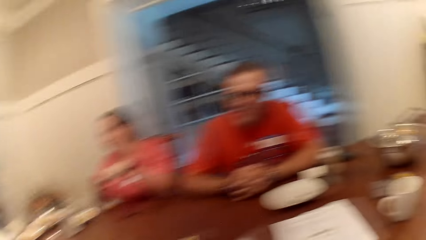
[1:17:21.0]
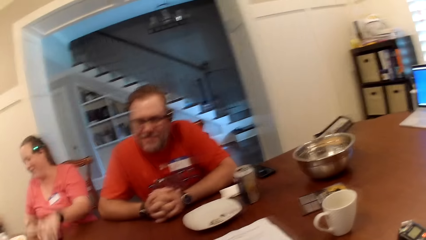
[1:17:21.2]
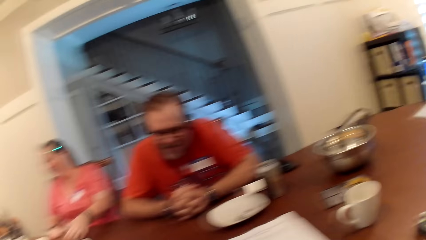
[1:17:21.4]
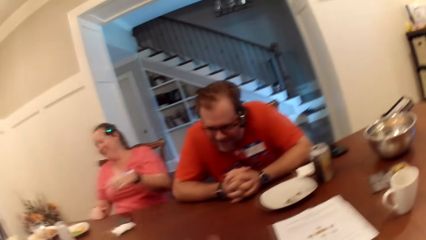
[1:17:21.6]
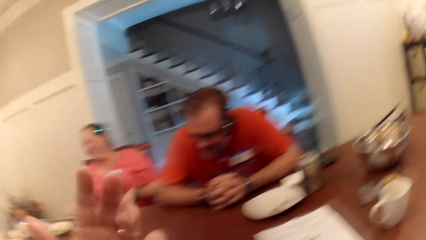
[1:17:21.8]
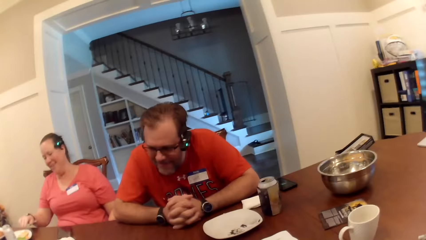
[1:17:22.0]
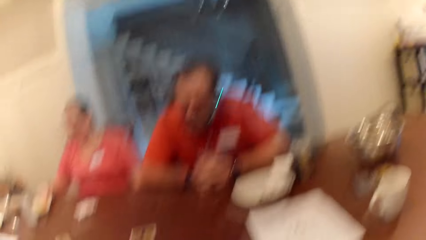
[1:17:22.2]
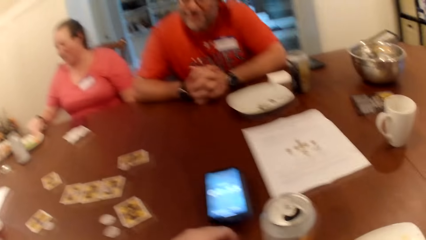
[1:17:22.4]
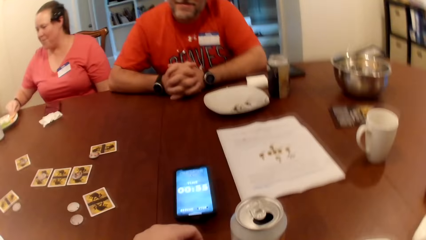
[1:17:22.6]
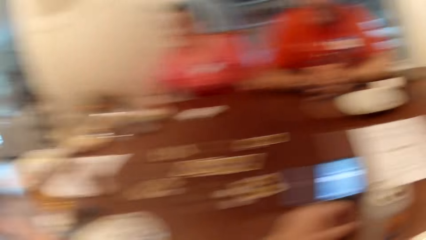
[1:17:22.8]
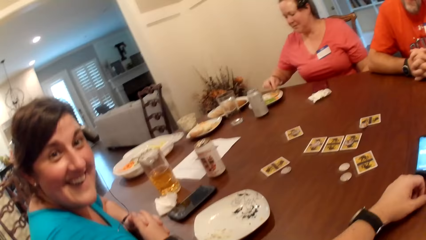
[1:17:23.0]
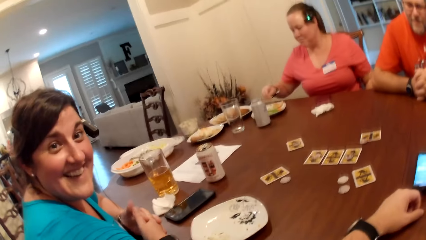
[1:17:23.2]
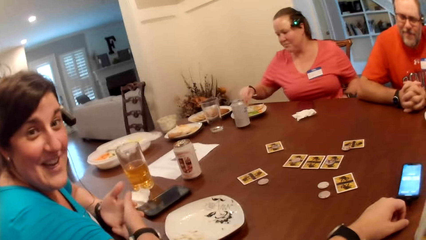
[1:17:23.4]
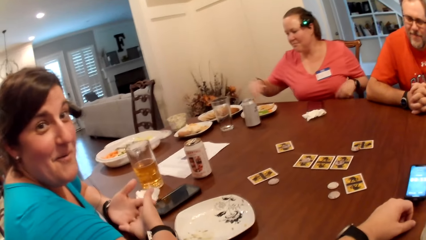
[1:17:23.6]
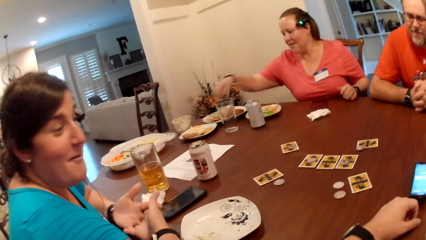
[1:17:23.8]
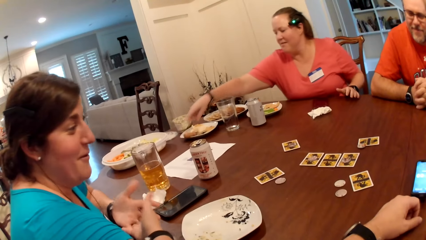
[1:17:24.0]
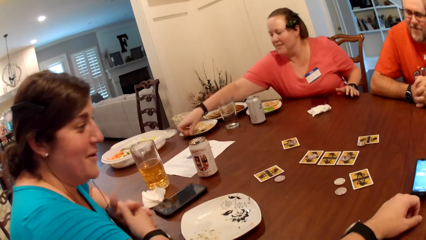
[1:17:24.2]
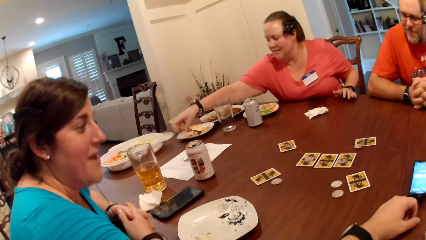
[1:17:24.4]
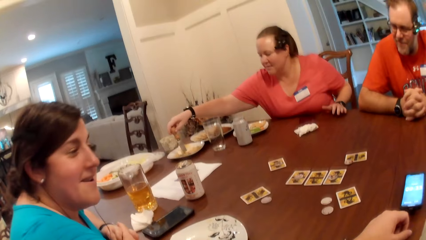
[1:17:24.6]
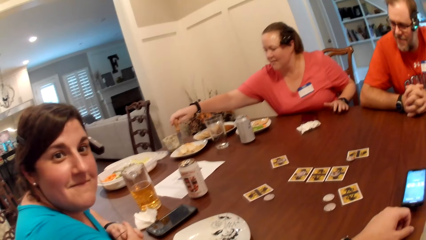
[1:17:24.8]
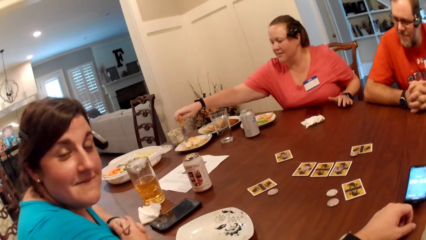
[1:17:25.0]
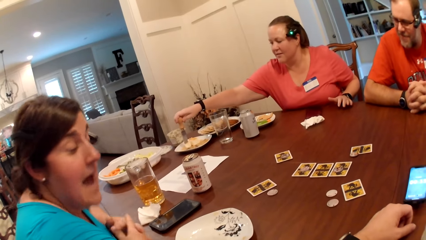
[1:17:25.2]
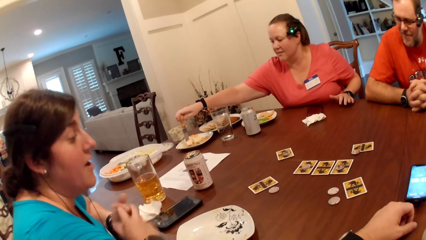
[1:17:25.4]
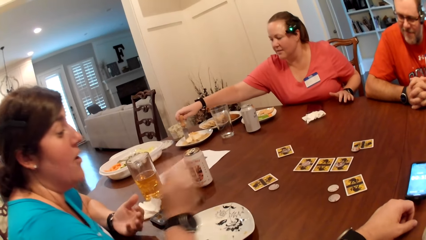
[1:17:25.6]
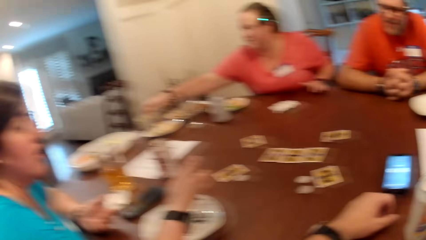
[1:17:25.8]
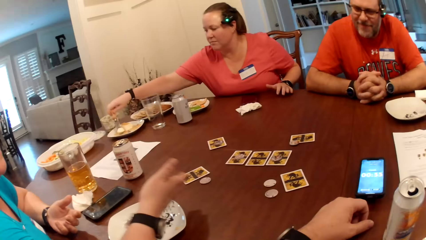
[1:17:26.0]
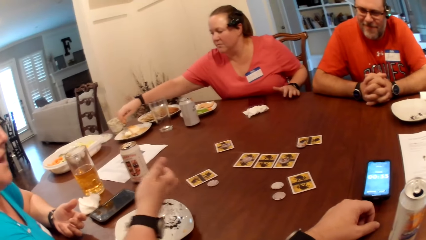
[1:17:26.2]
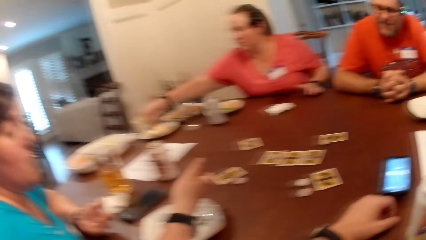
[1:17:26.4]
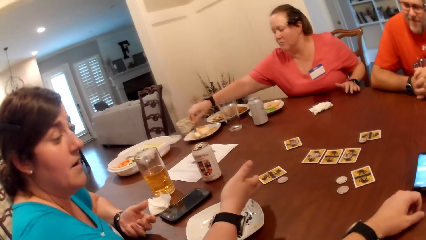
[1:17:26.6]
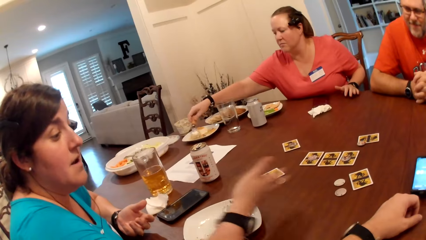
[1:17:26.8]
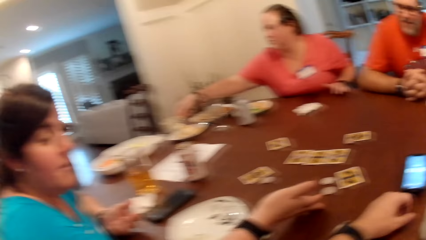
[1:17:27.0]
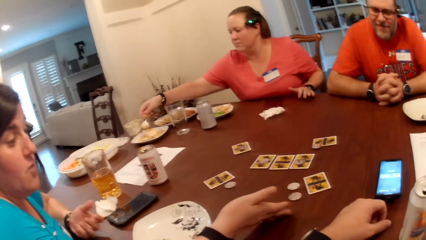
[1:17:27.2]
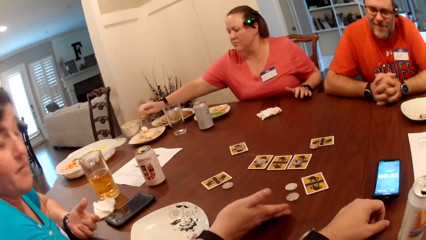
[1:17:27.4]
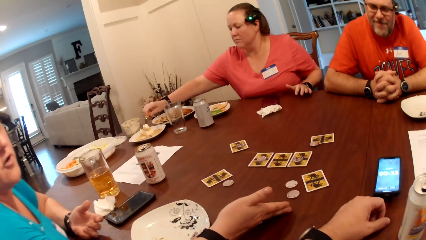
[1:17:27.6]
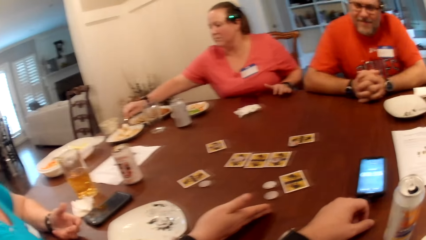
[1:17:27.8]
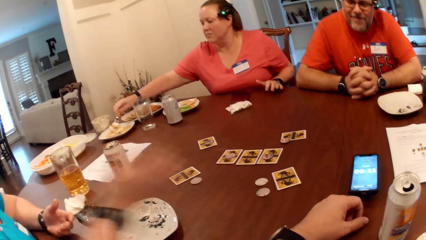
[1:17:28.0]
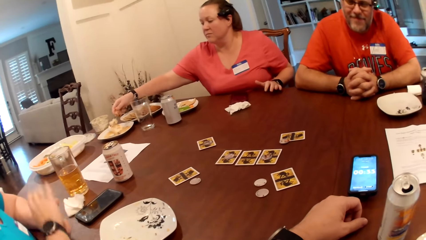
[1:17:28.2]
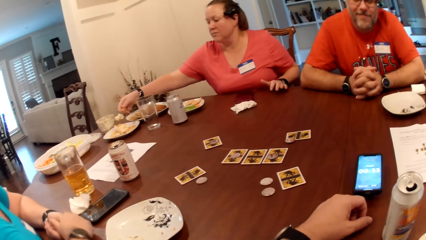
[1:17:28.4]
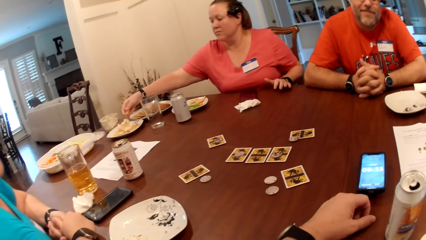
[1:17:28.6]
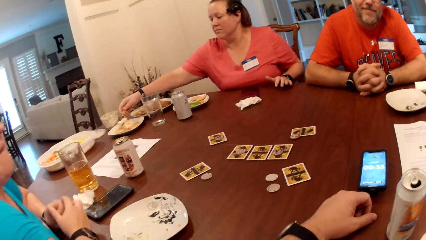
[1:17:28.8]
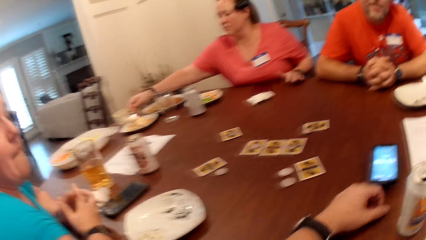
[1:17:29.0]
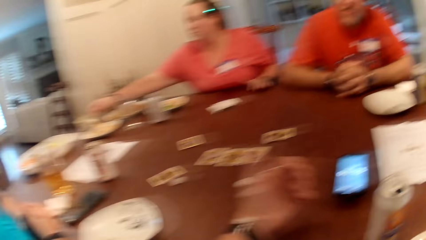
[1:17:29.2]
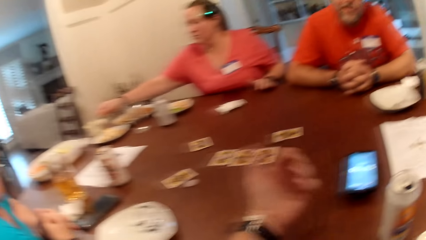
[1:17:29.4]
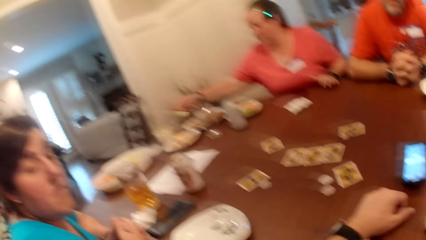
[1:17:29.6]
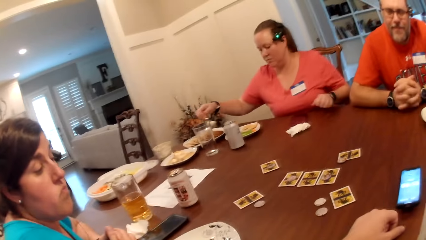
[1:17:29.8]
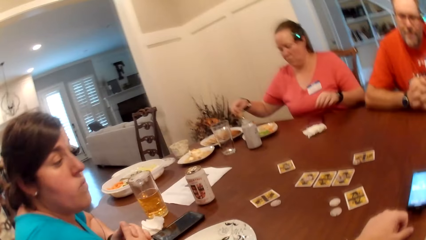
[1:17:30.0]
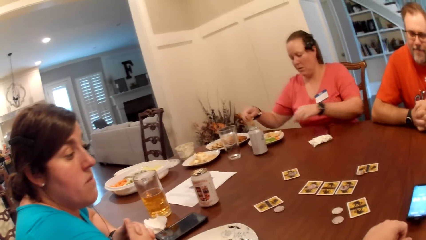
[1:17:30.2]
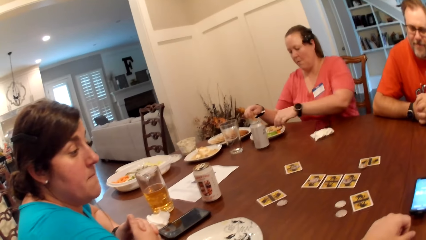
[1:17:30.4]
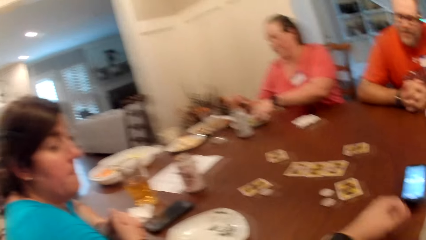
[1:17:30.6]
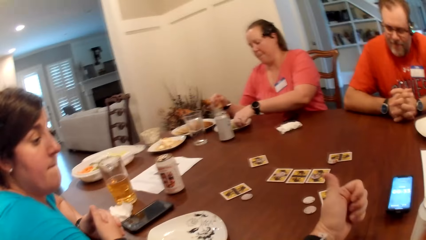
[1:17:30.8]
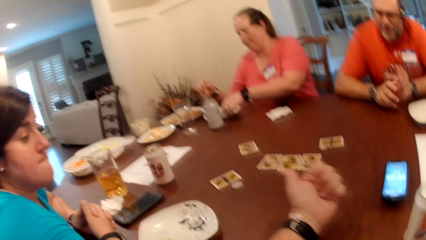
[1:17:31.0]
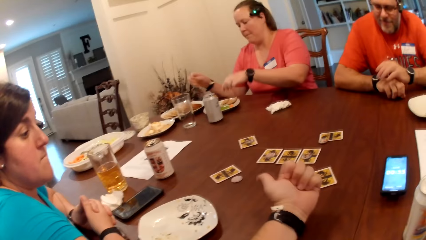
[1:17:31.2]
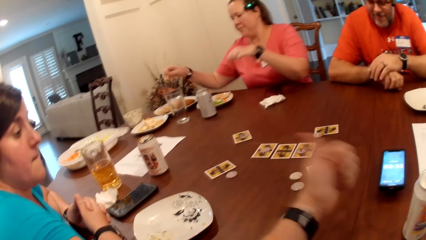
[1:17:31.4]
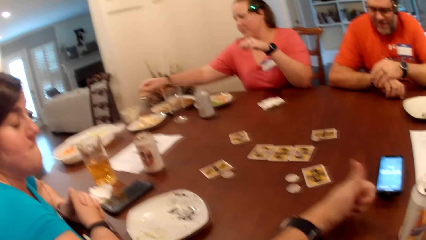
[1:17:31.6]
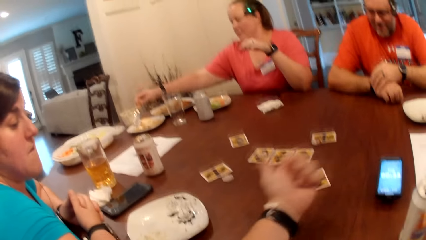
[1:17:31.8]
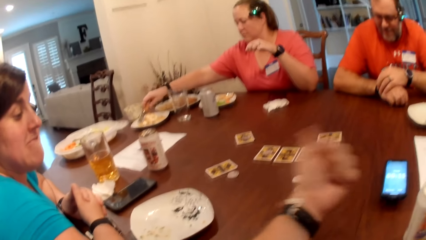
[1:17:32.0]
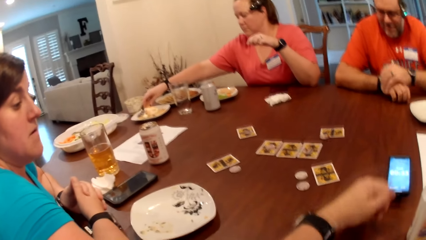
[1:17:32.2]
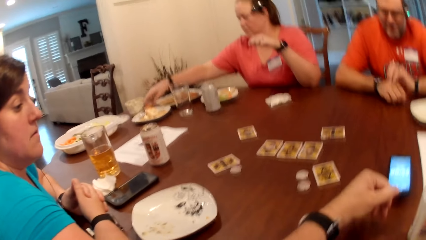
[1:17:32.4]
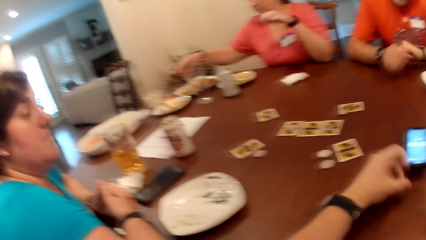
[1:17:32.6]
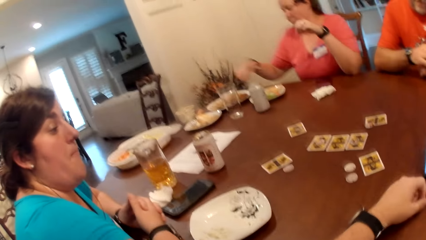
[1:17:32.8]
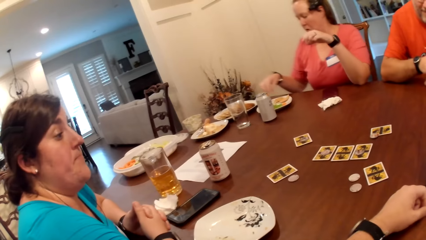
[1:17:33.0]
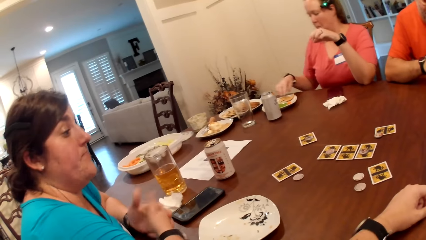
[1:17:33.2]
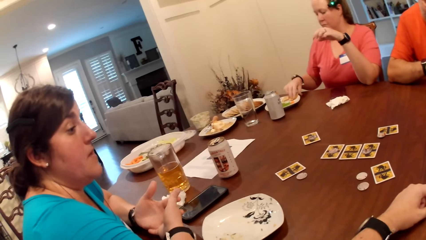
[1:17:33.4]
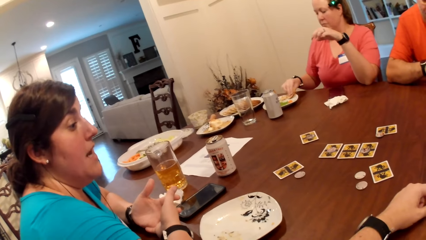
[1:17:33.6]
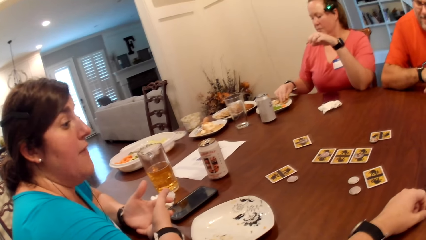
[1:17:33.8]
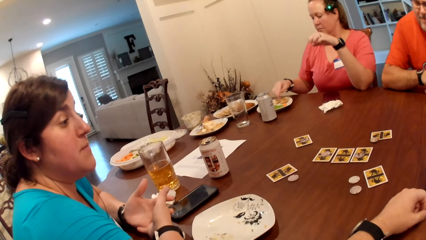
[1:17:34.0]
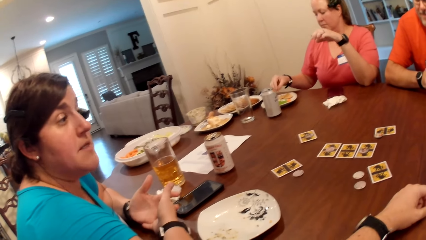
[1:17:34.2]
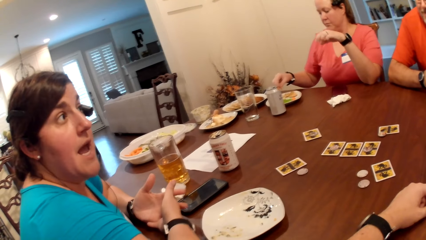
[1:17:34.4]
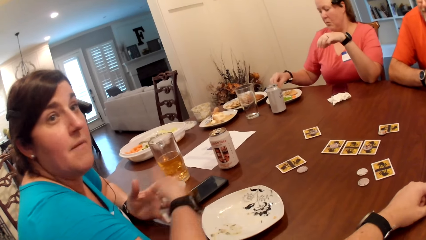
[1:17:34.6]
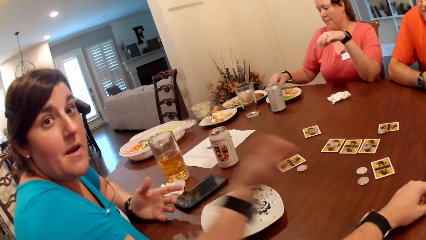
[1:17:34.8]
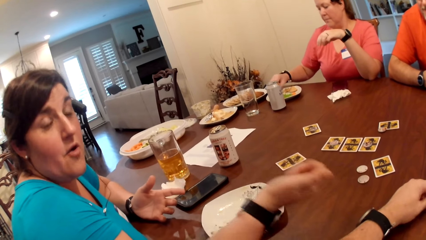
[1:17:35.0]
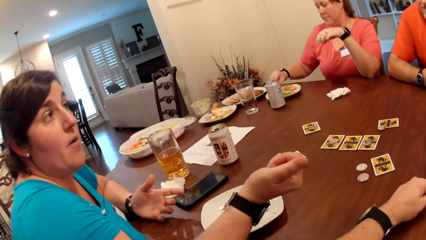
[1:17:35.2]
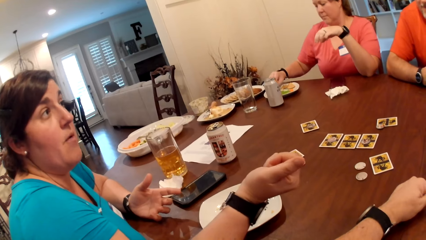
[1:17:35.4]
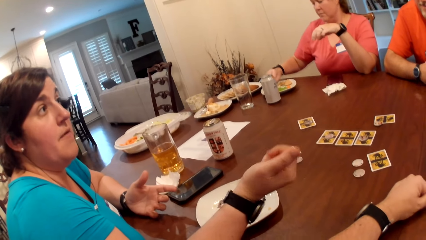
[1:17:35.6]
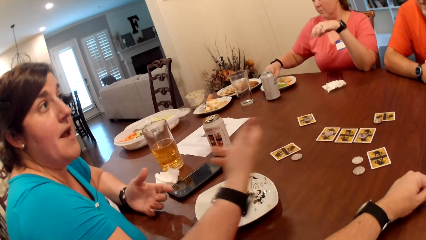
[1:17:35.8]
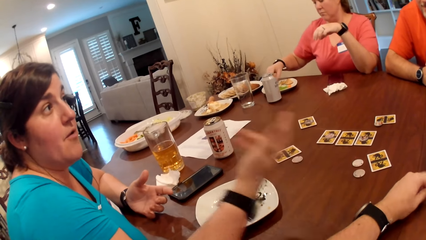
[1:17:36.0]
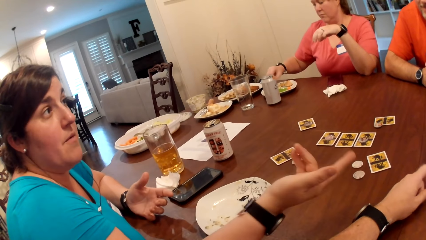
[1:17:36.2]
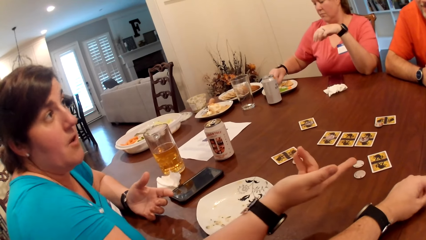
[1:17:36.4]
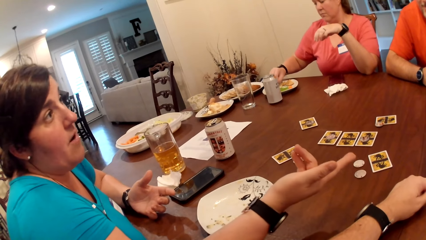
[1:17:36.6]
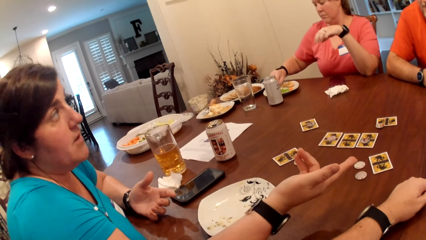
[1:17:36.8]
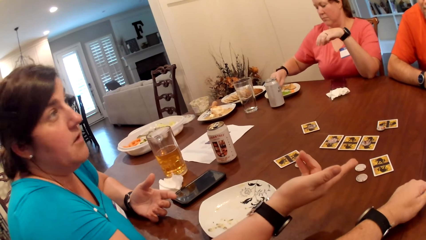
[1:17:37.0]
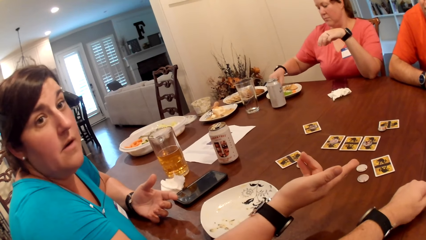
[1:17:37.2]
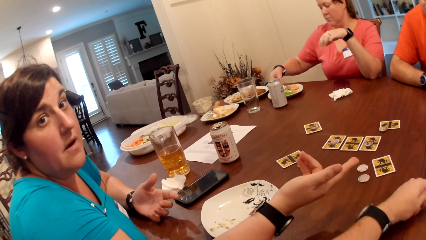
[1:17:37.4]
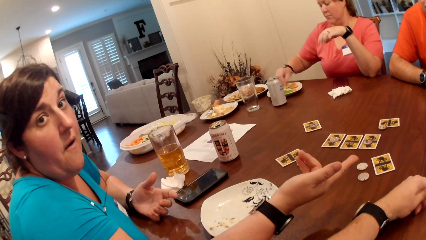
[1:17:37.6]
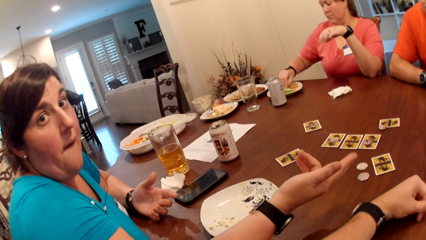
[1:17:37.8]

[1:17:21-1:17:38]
The camera wearer drinks from the can of beer in his left hand. He sits on the chair on the floor. A woman sits on the chair on the floor. A man sits on the chair on the floor. The woman picks up a knife from a plate with her right hand. The woman scoops food in the plate with the knife. The woman picks up a banana with the knife in her right hand. The woman places the banana in the nachos in the plate with her right hand. The woman drops the knife in the plate on the table with her right hand. The man sits on the chair on the floor. The woman scoops the food in the plate with her right hand.
